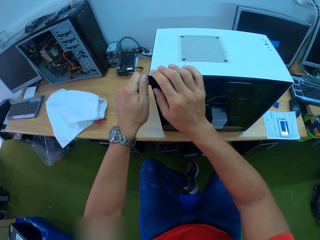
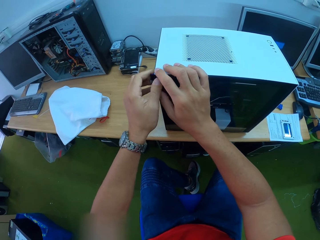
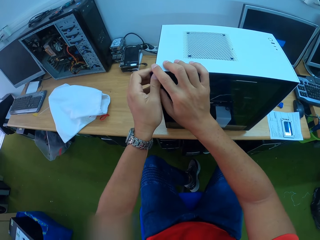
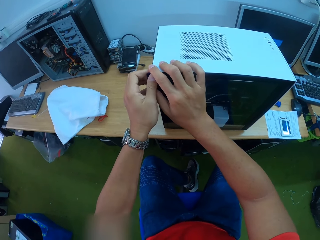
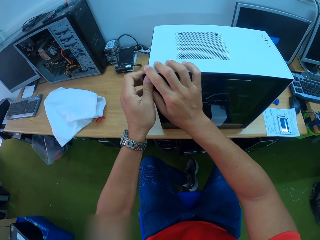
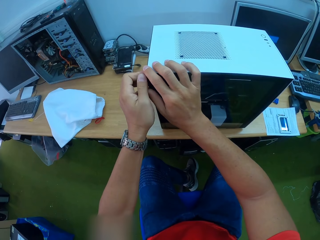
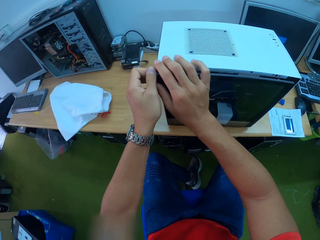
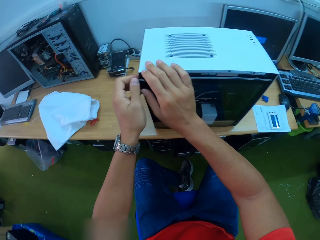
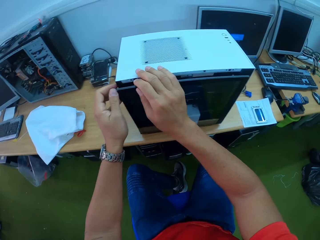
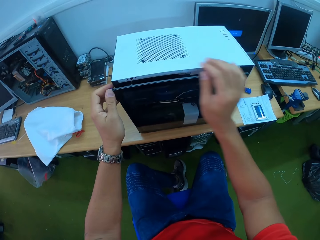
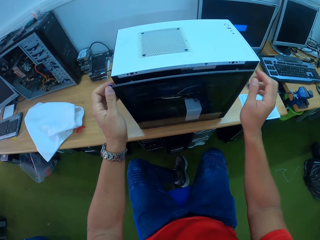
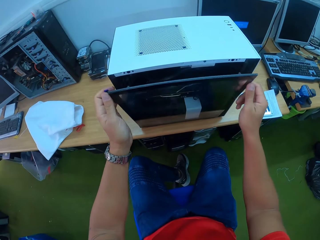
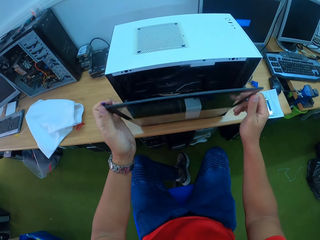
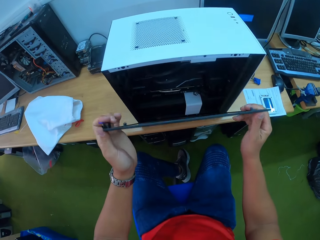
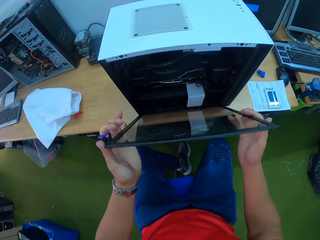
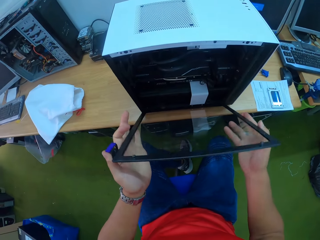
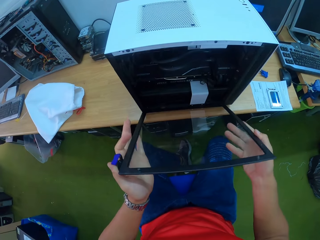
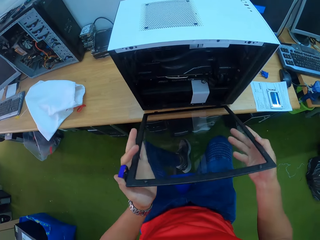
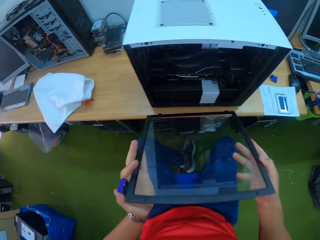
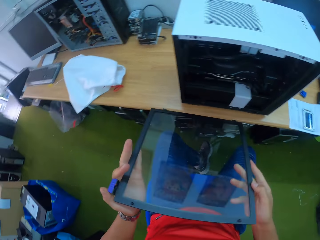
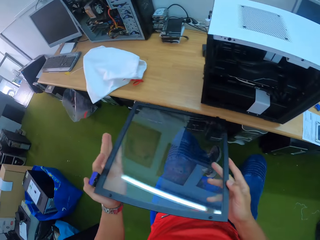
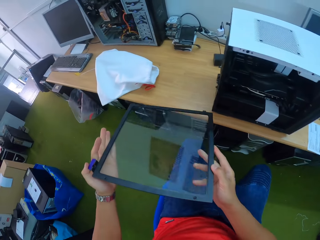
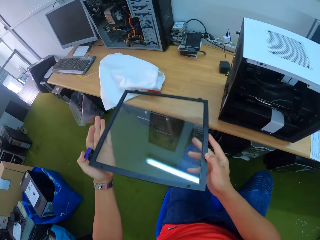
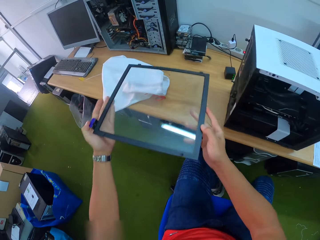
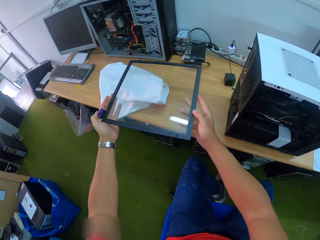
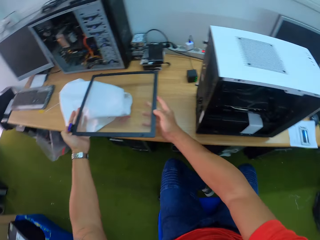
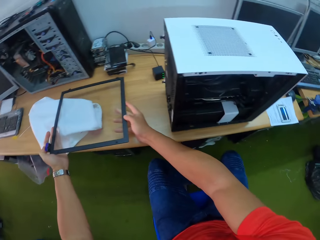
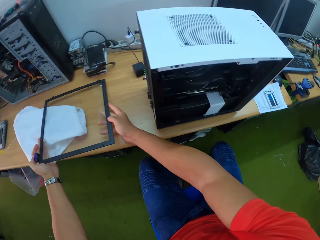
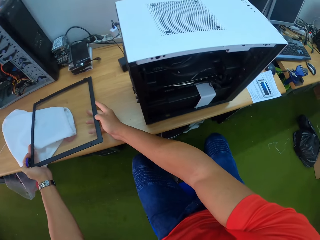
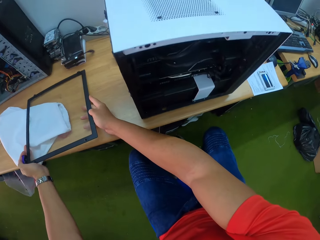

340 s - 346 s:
The camera wearer pulls out a glass plate or central processing unit lid from the panel with both hands. He places the central processing unit lid on the table.

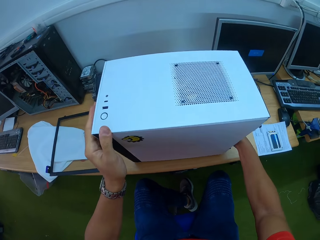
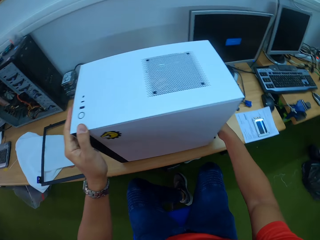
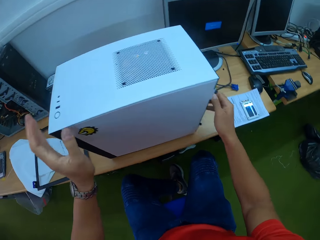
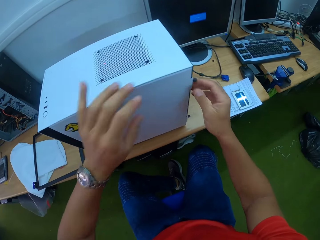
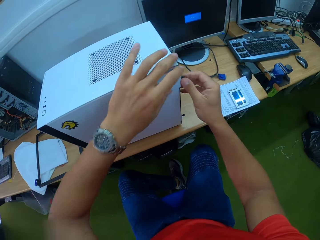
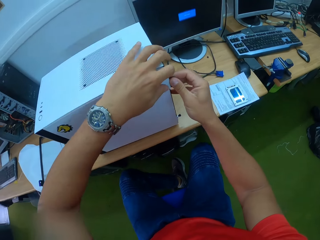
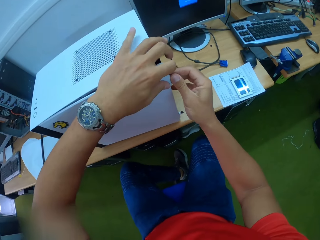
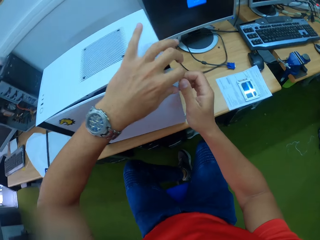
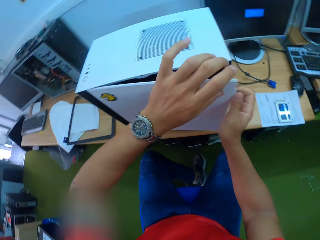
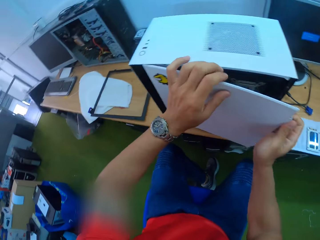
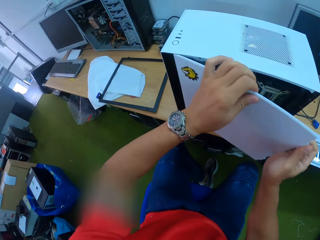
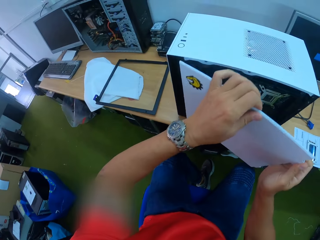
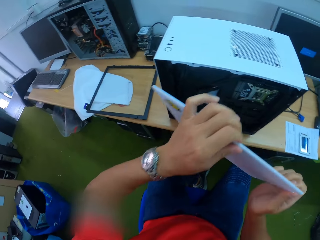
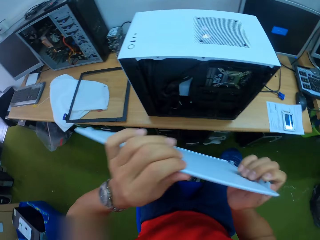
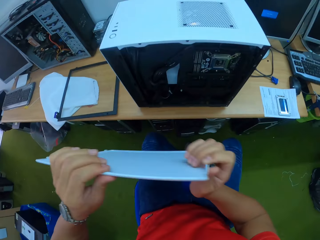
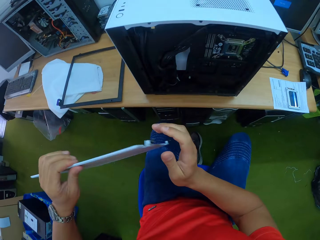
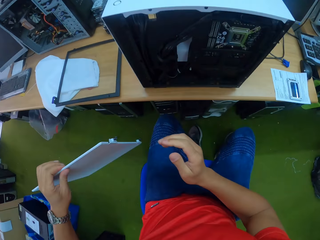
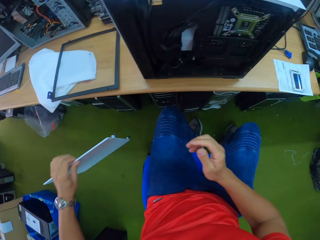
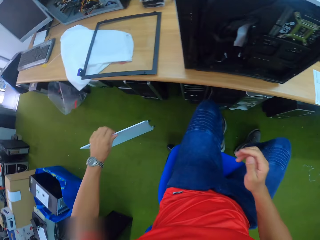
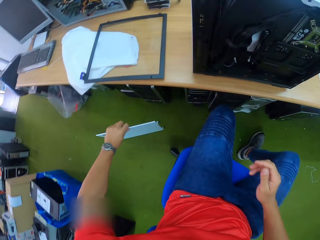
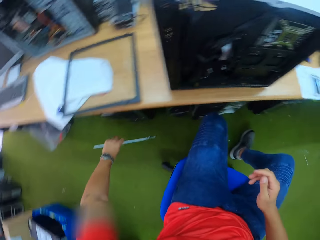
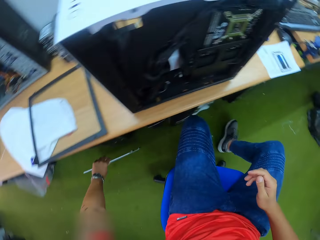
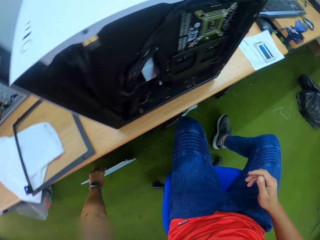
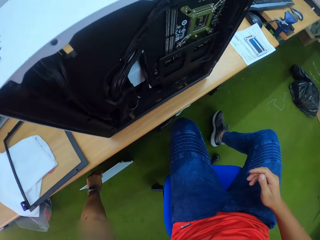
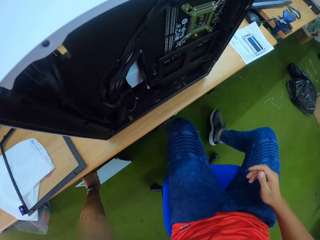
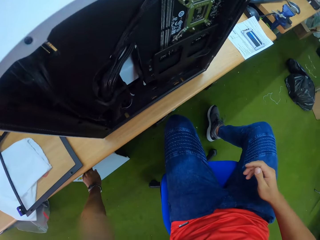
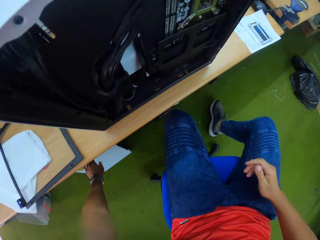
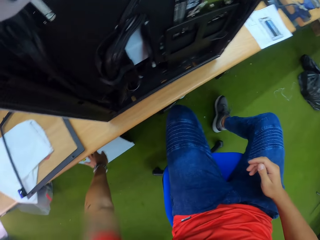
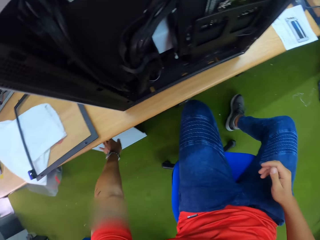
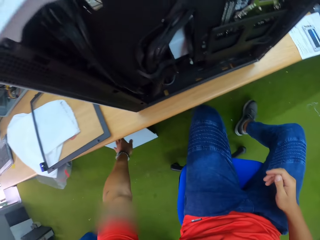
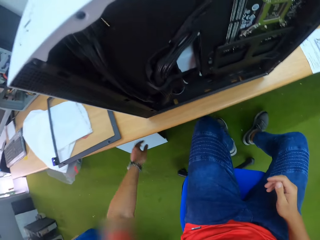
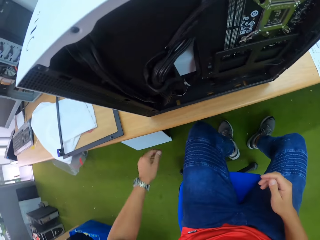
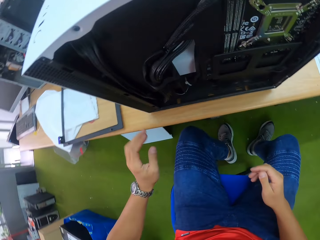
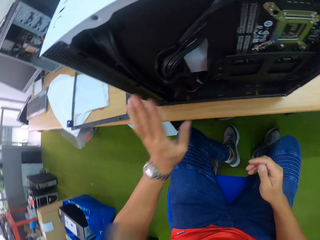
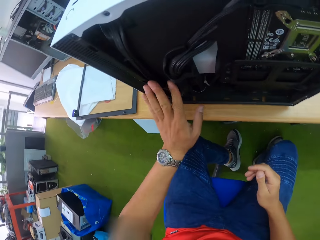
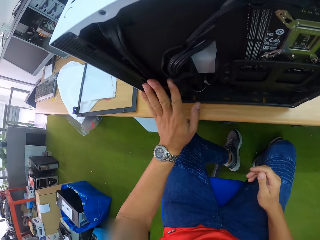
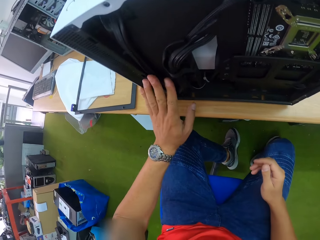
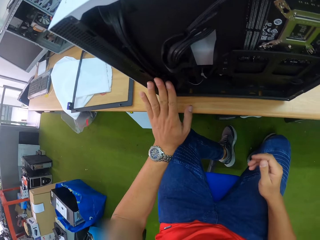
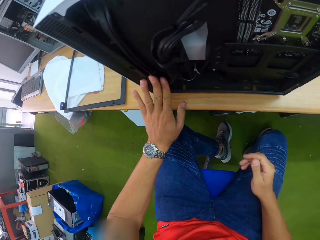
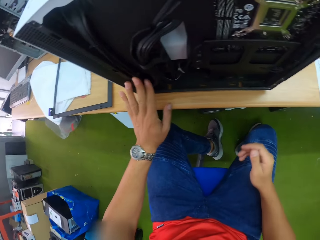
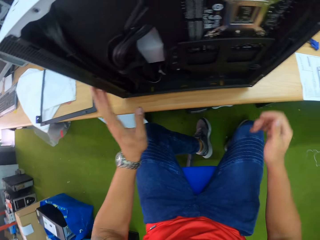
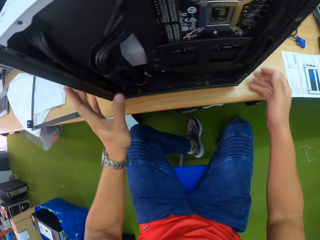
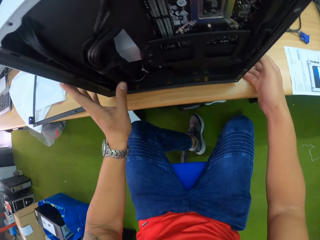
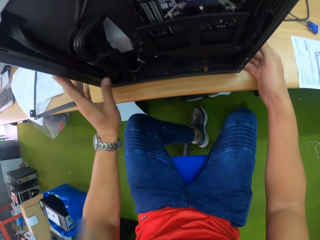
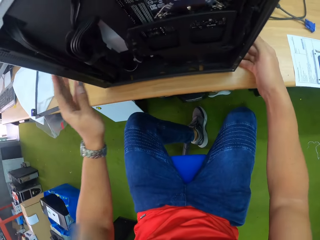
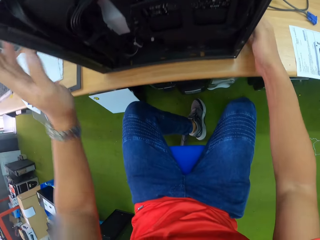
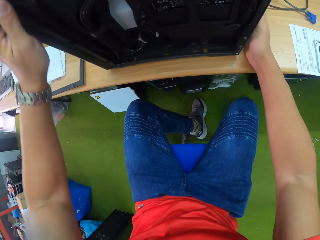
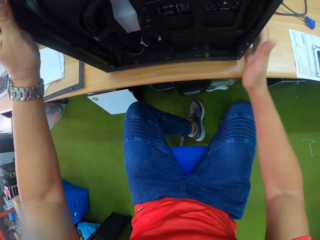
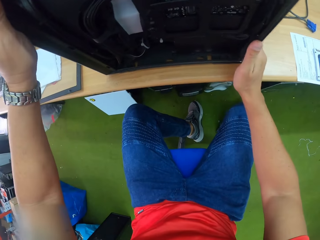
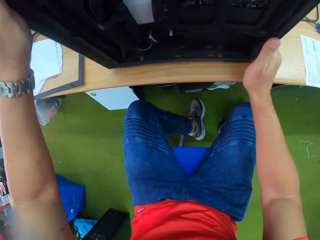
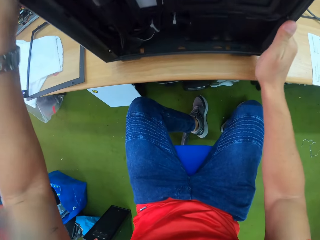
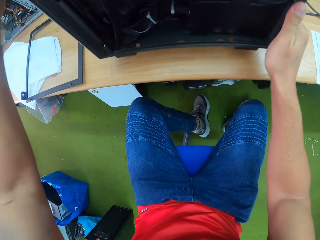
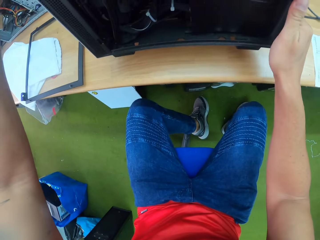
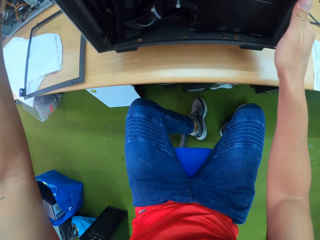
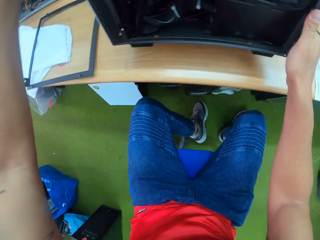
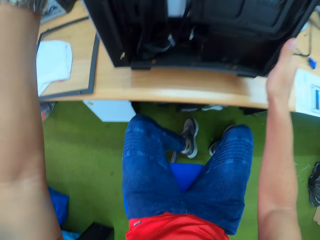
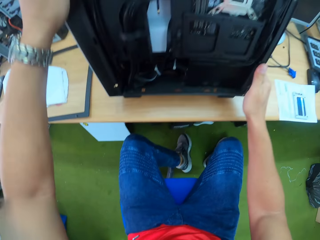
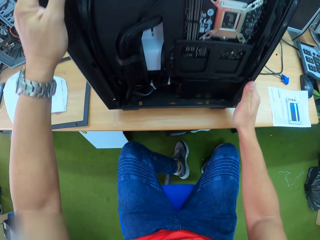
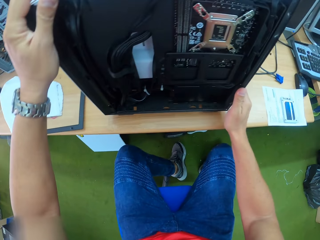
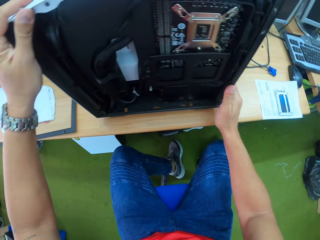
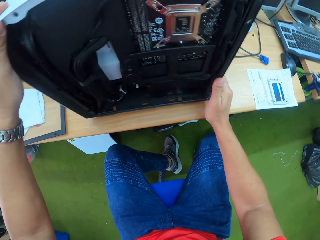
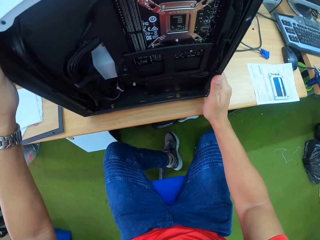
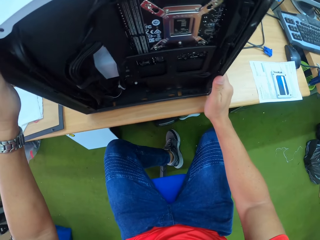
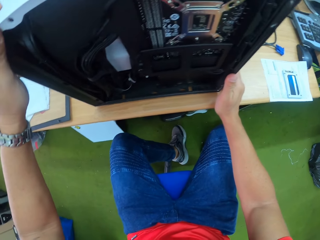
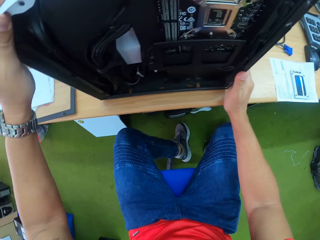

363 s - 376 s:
The camera wearer pulls out a plate from the panel with both hands. He unscrews a central processing unit. He disconnects the plate from the panel with both hands. He places the plate in his left hand on the floor. He touches wires in the panel with his left hand. He stares at the central processing unit. He lifts the panel from the table with both hands.

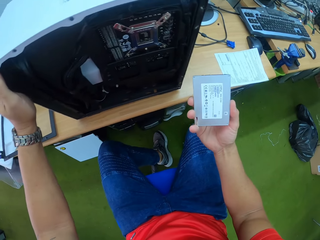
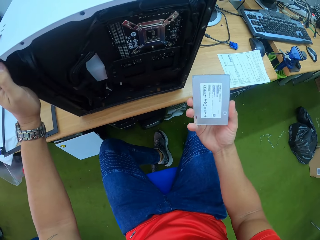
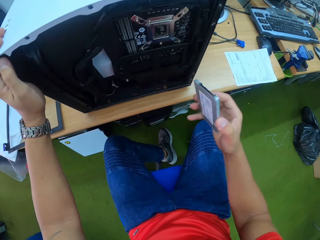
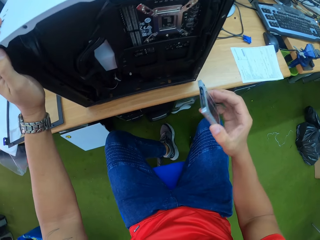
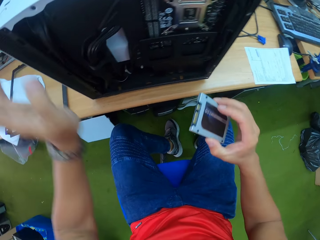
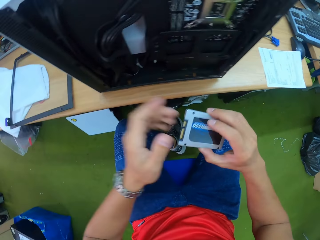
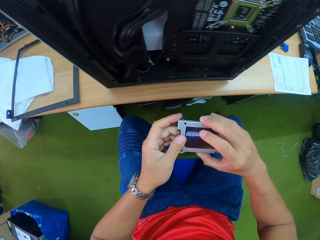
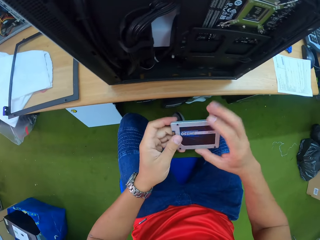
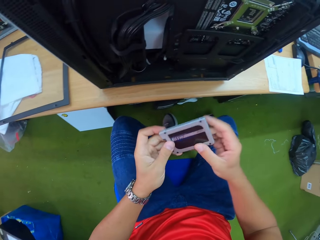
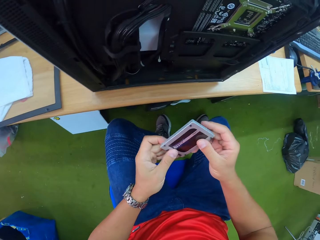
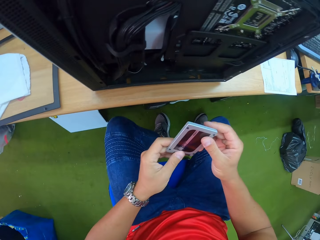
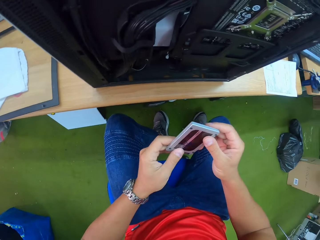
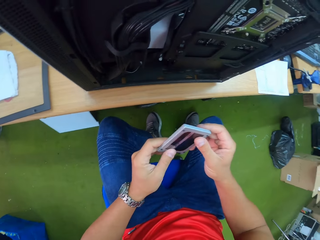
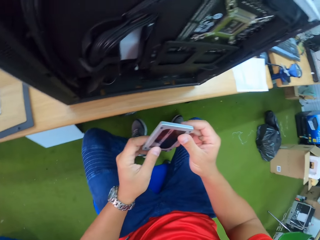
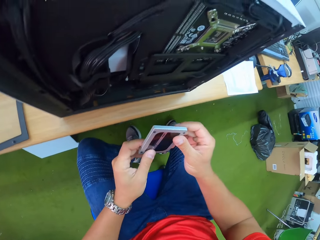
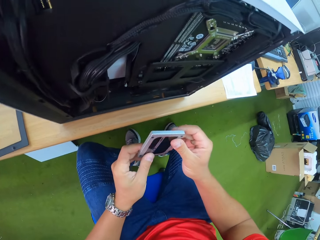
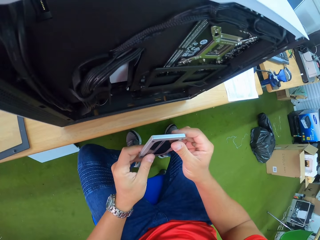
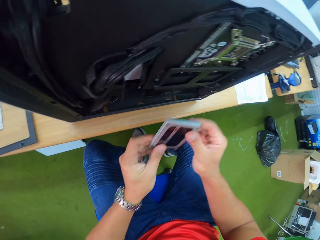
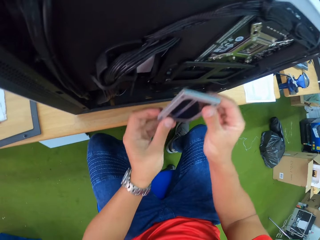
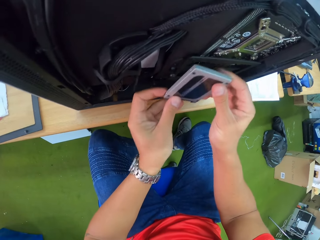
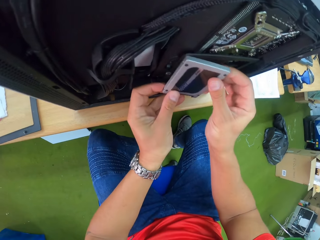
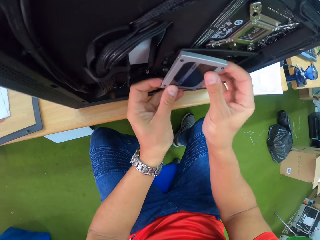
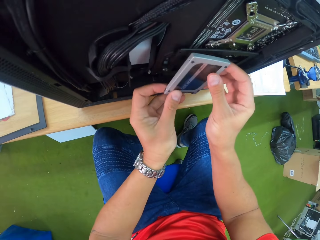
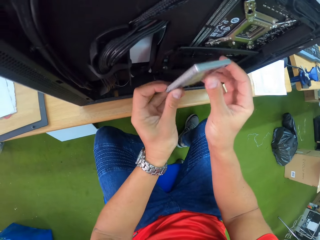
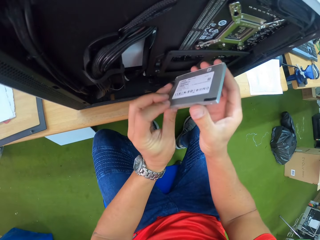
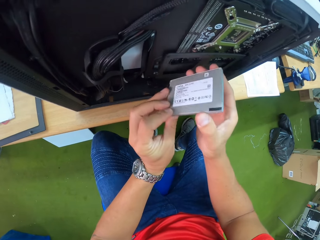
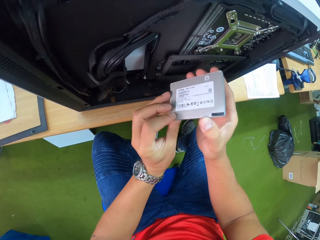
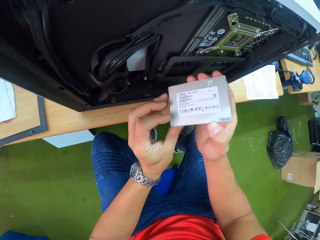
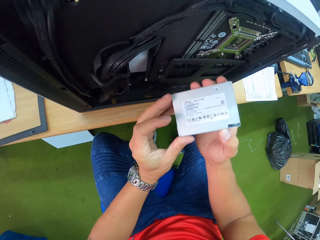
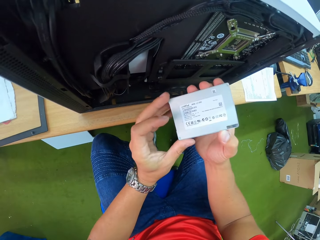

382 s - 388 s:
The camera wearer holds the cartridge with both hands. He looks at a hard disk.
